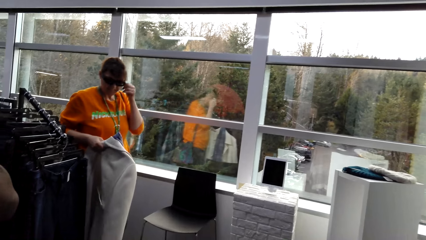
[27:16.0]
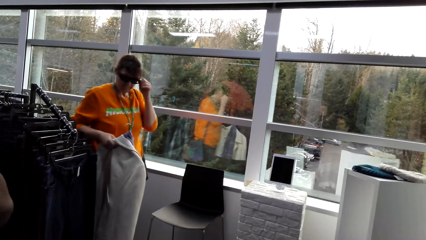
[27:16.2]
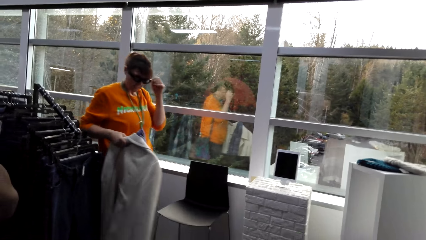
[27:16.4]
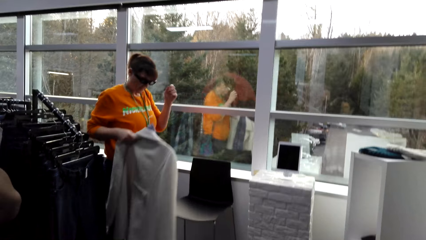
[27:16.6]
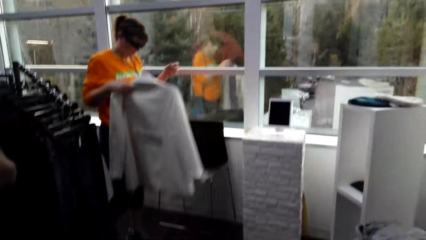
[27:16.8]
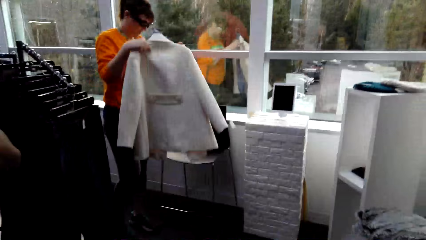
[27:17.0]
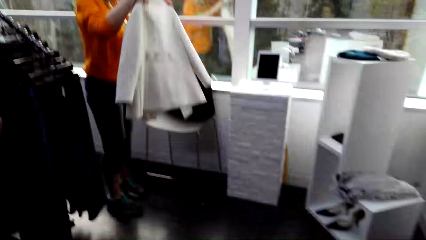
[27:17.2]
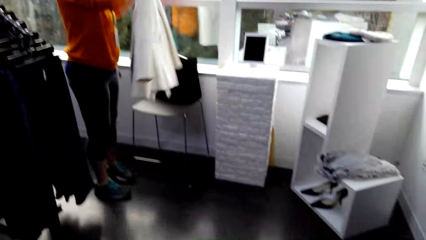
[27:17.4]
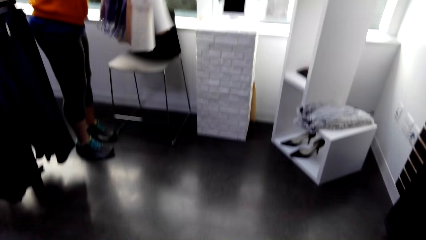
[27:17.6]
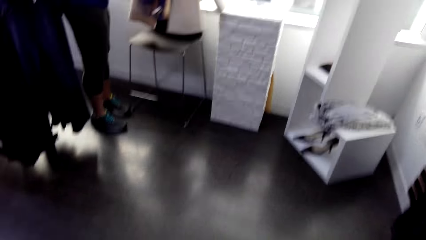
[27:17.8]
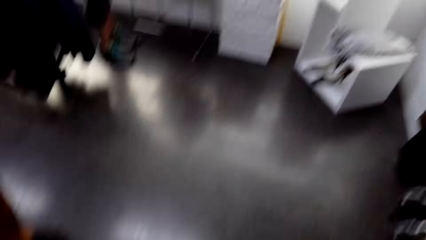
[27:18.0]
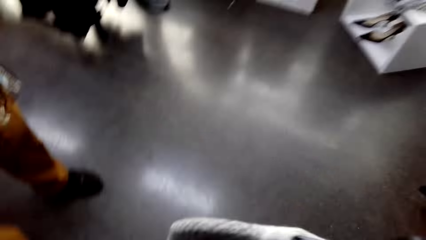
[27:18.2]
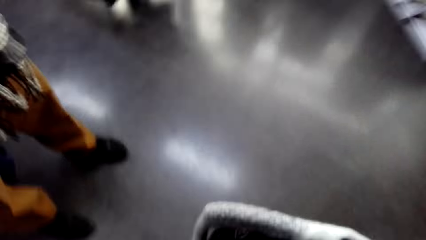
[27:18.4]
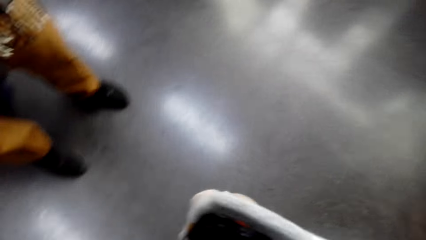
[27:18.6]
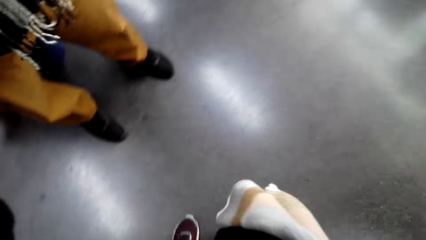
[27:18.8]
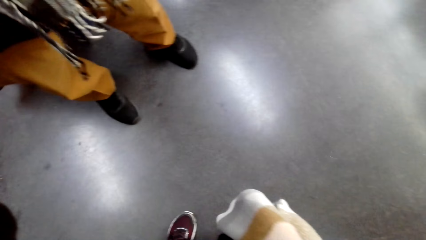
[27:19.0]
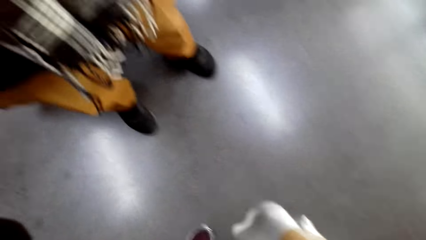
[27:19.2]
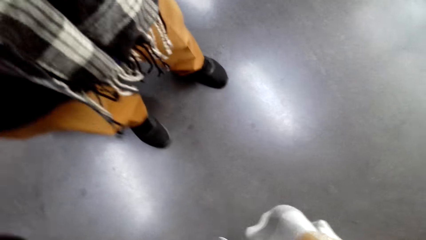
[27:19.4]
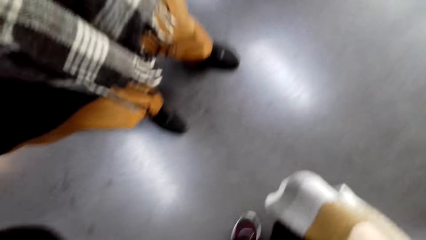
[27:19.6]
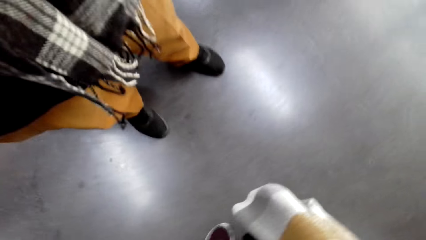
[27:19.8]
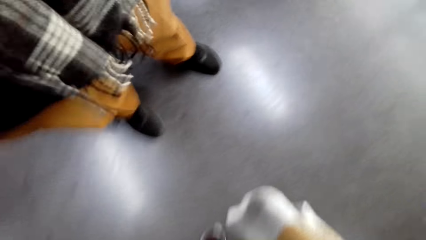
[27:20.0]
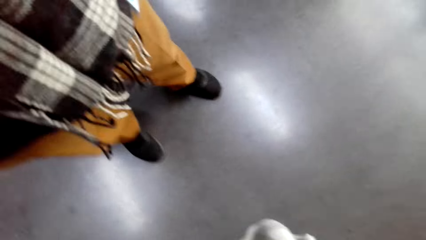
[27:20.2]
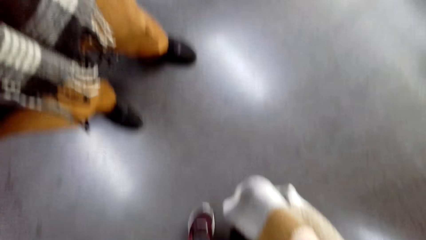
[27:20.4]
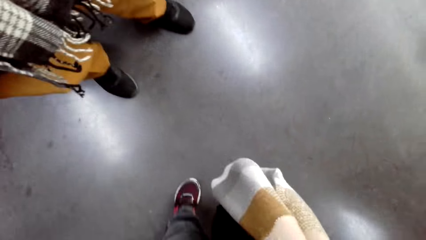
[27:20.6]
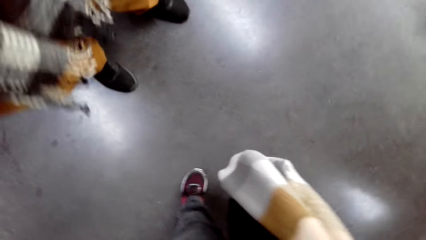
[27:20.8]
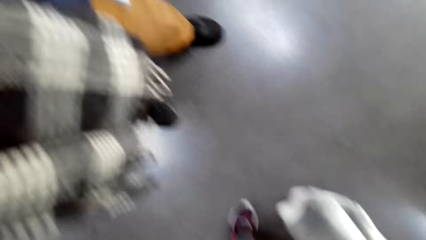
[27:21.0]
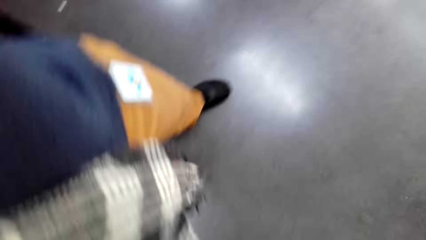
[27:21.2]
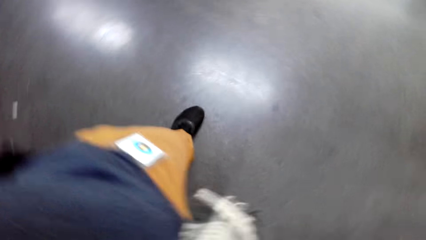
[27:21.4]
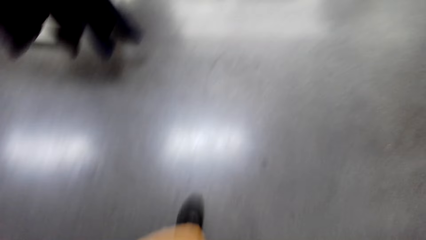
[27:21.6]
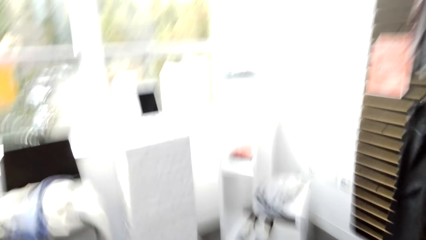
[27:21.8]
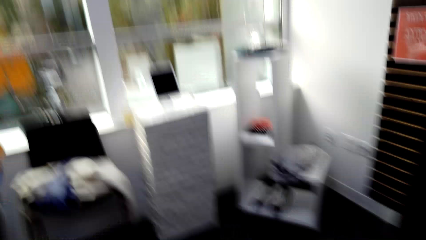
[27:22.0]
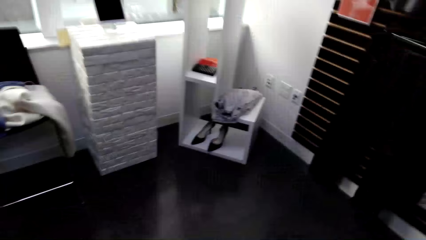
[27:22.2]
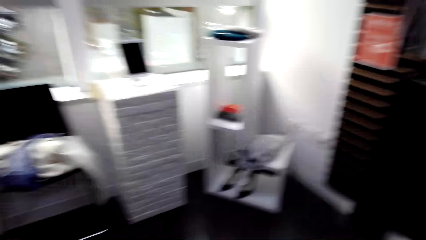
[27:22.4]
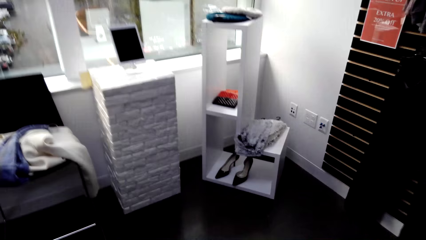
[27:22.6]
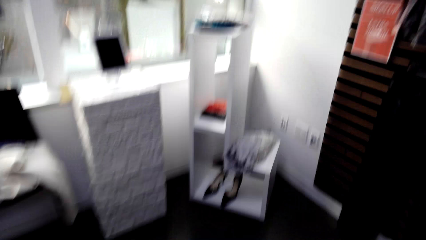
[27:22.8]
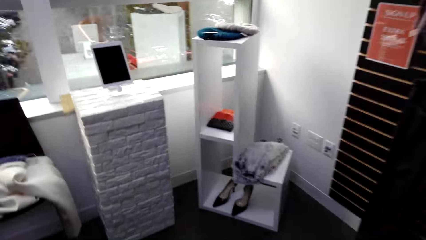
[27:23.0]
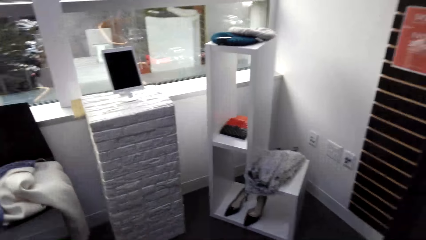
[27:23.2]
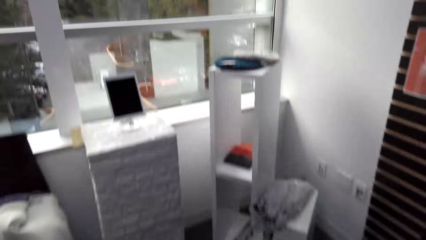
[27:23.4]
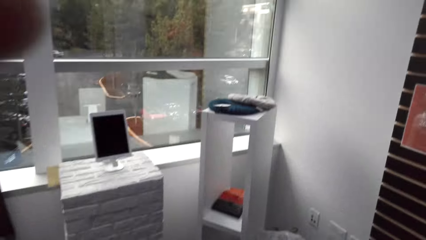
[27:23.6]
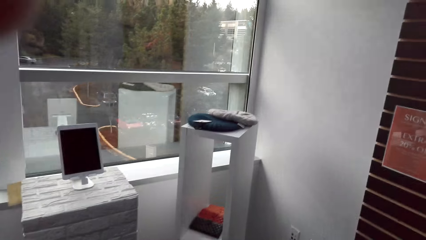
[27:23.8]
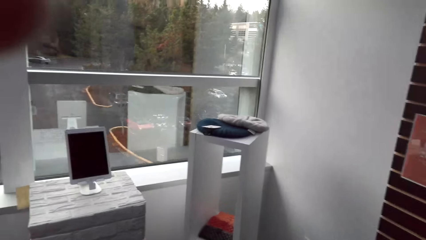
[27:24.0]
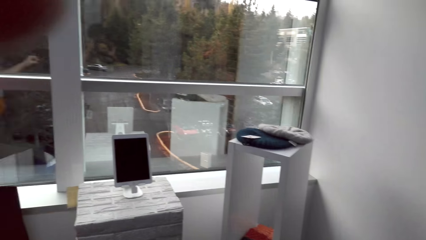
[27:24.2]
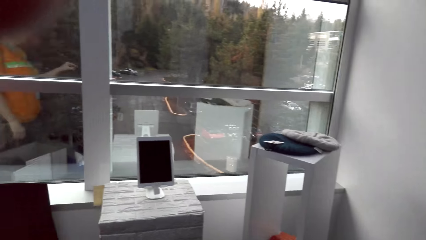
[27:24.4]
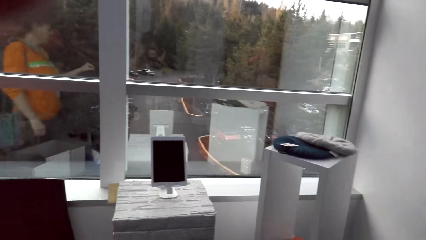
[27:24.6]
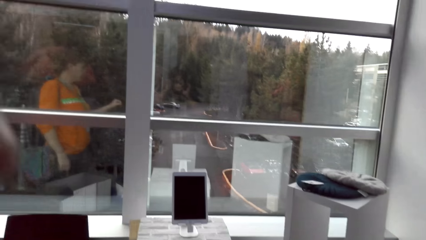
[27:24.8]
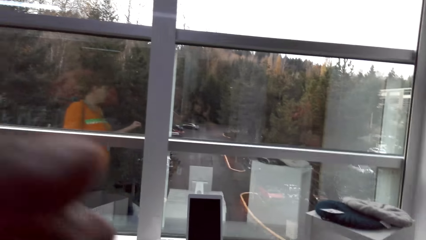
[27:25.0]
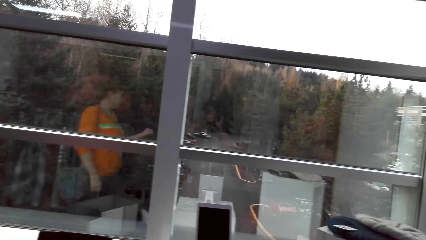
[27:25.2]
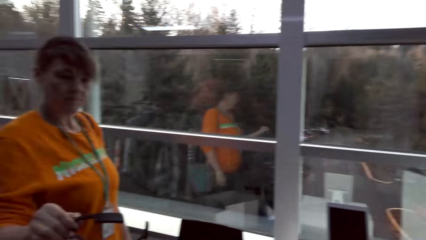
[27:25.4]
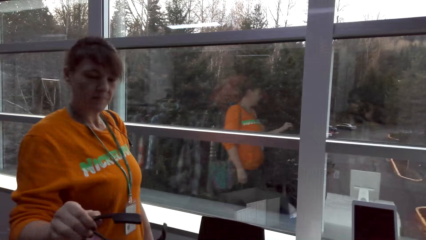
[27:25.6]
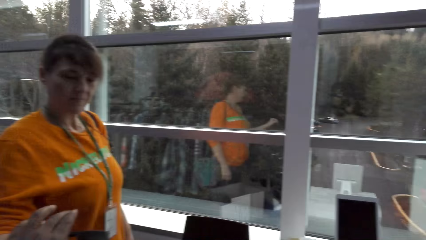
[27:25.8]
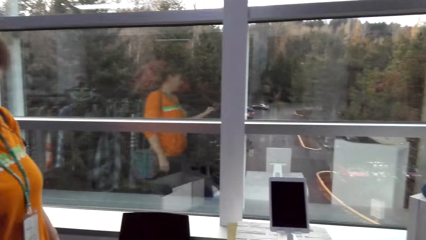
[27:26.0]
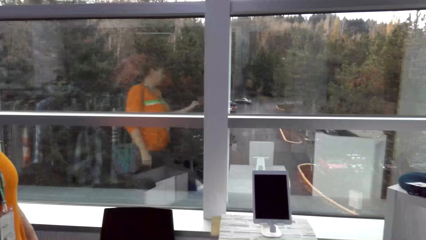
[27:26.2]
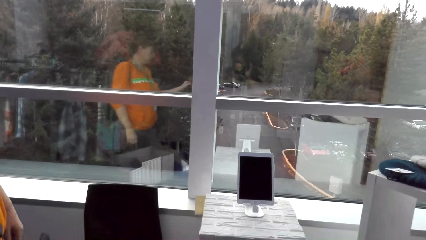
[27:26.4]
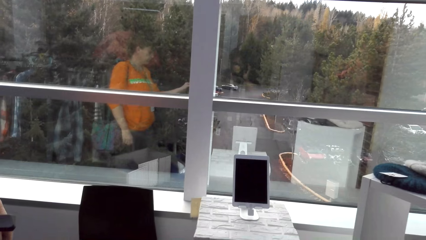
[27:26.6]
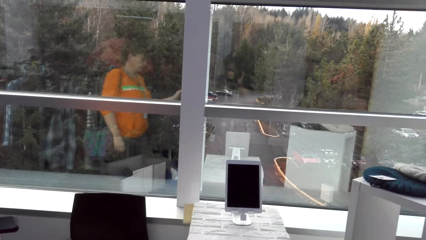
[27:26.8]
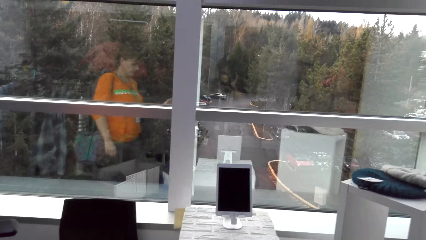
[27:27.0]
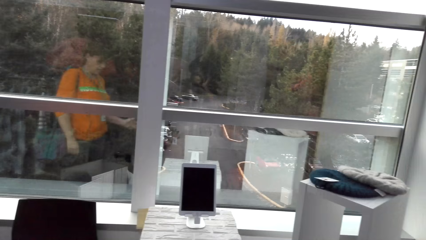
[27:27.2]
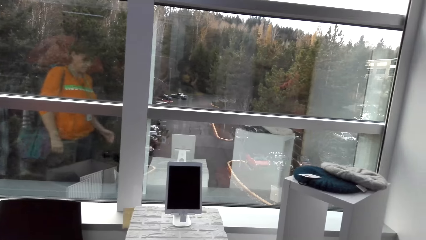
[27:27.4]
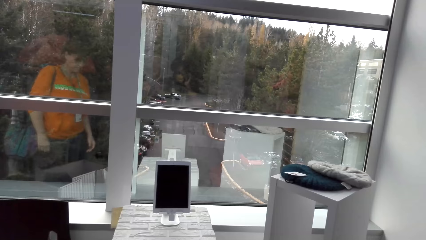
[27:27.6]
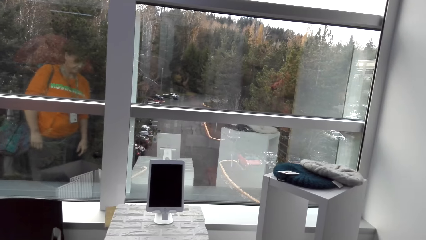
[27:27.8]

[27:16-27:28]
A woman adjusts a camera on the head. A man adjusts the camera on the camera wearer's head. The camera wearer walks around in the clothes shop. The woman gives the camera to the camera wearer. The camera wearer looks around in the clothes shop.
